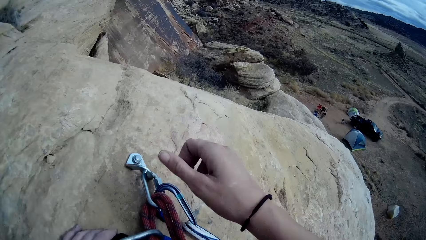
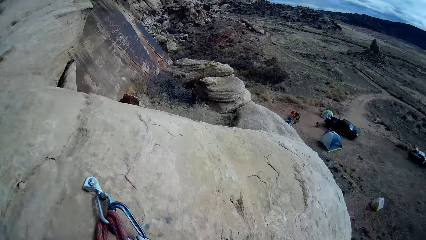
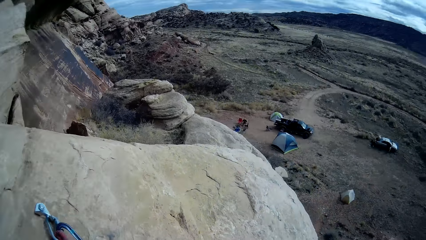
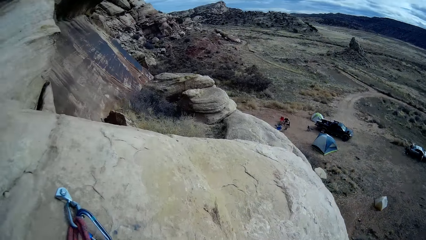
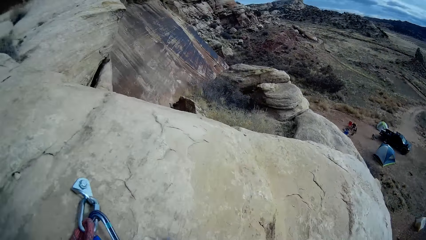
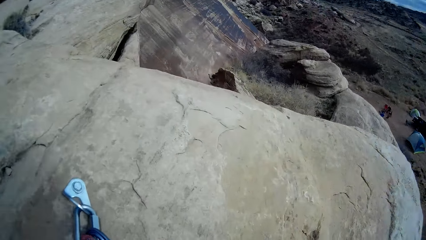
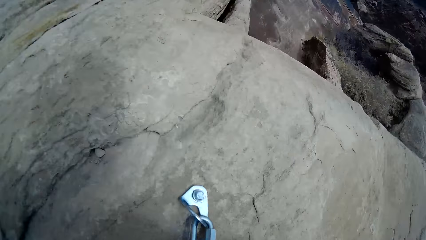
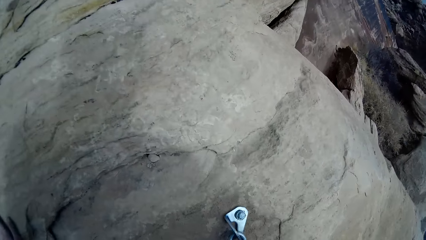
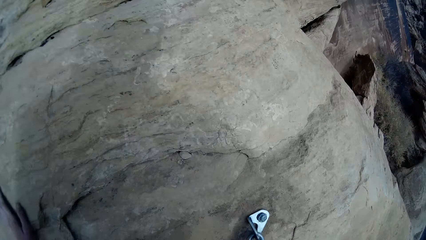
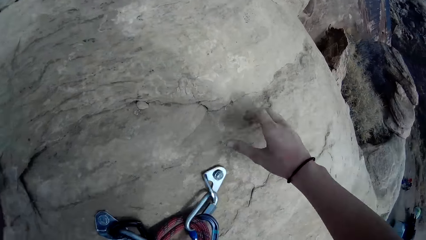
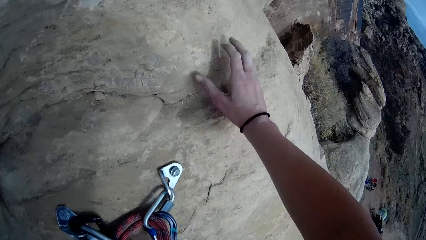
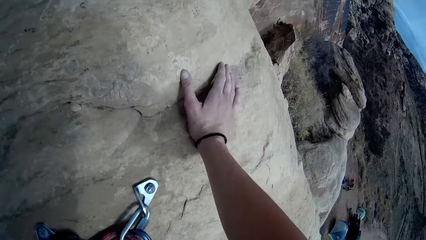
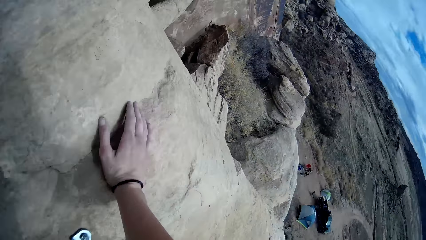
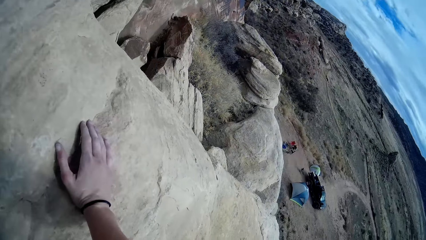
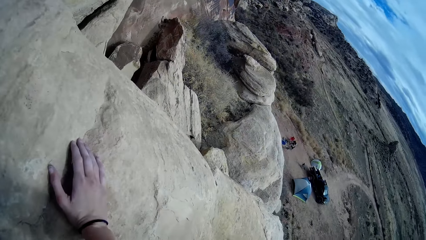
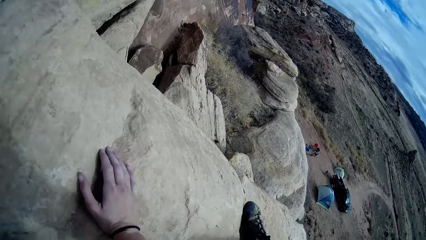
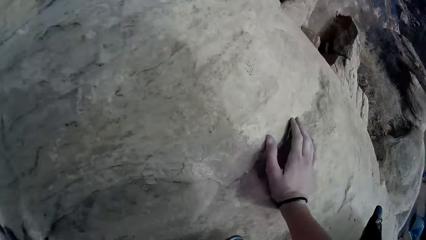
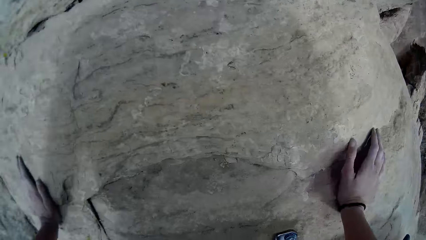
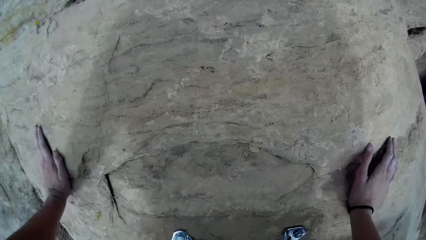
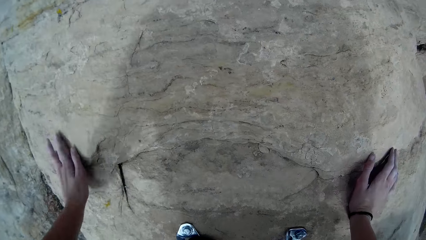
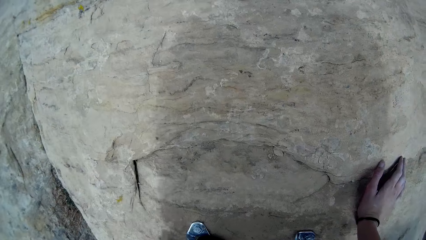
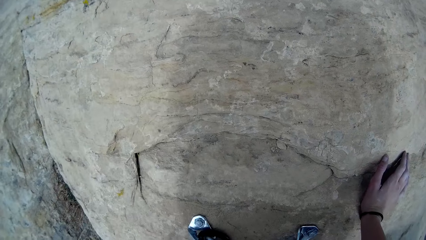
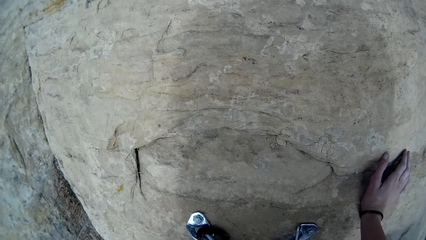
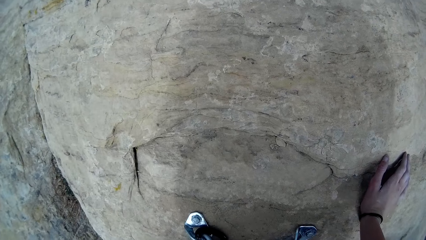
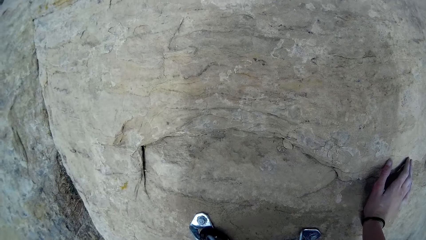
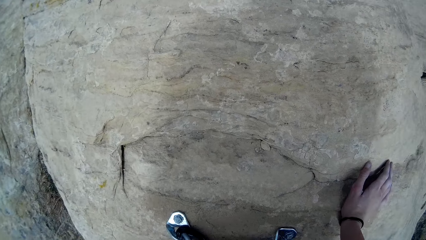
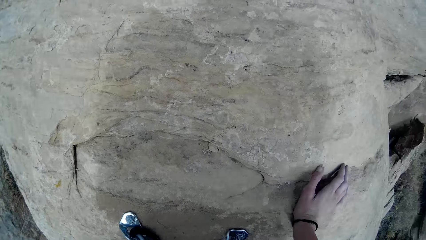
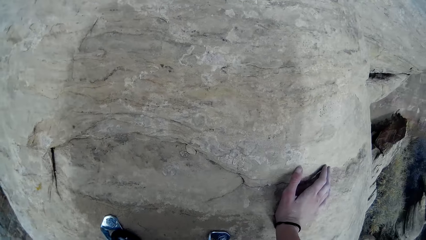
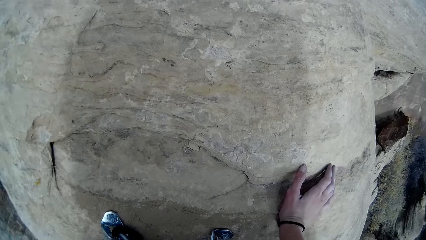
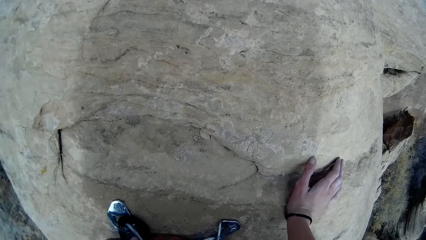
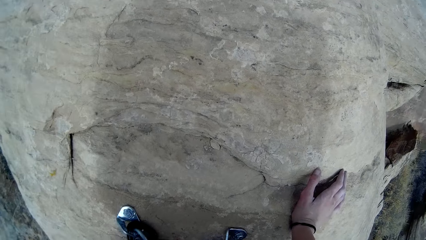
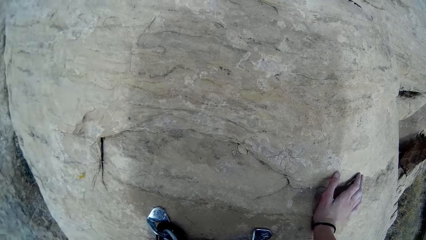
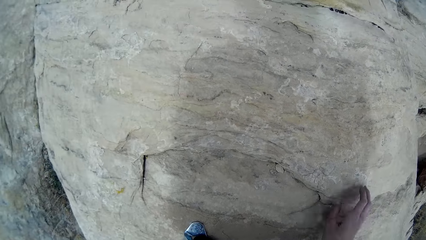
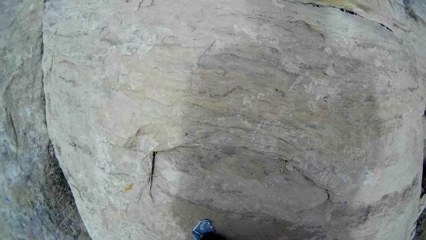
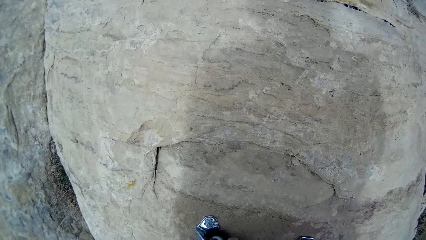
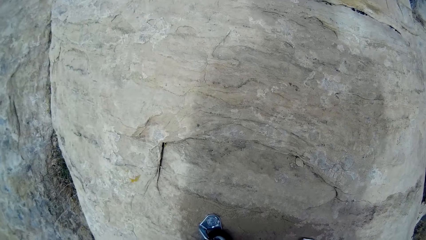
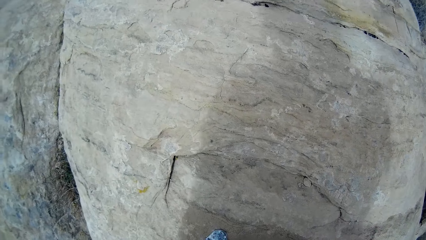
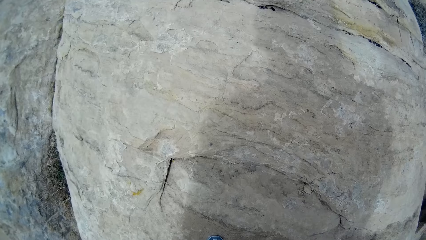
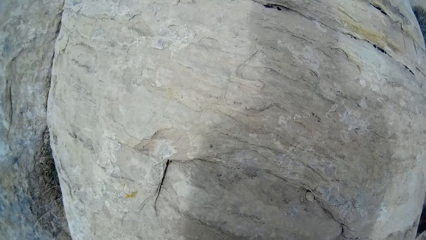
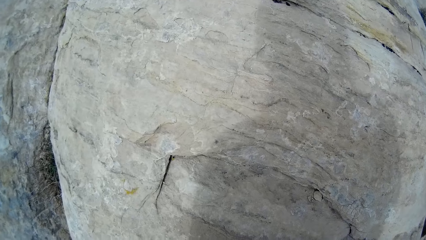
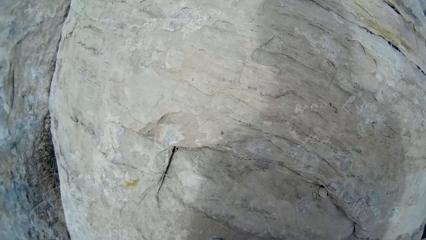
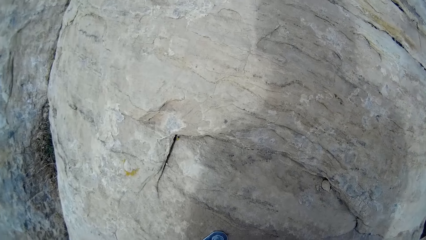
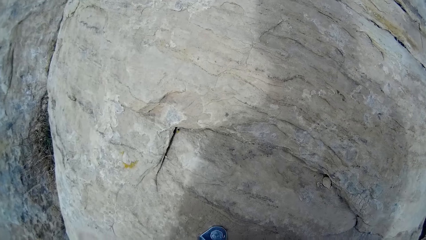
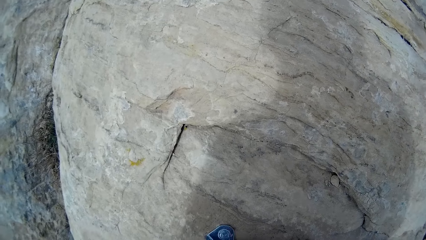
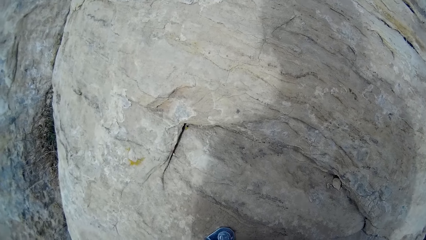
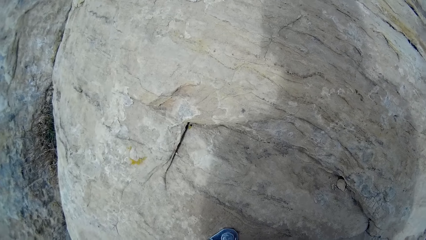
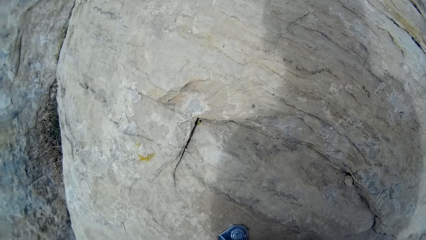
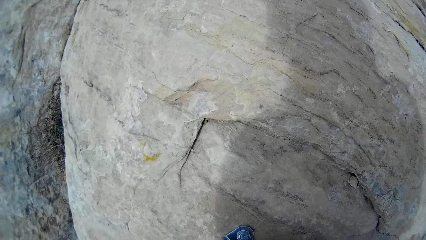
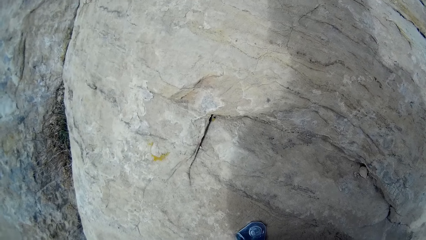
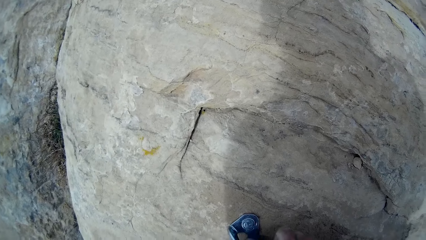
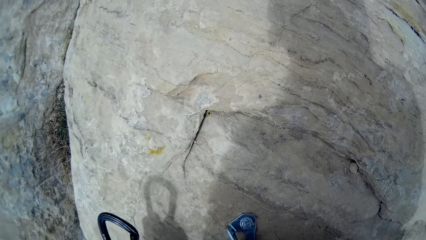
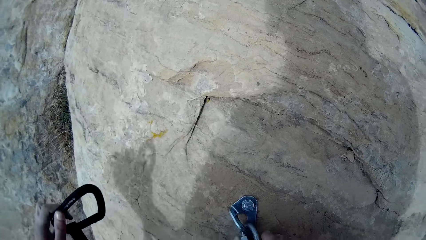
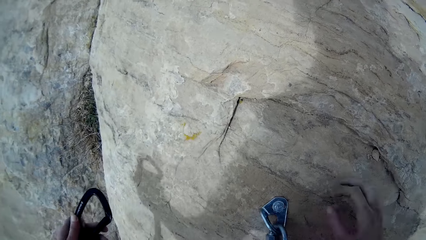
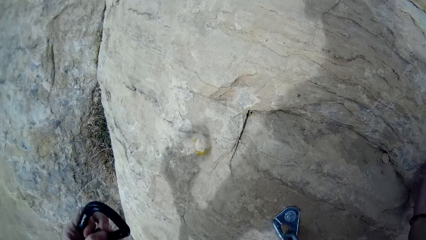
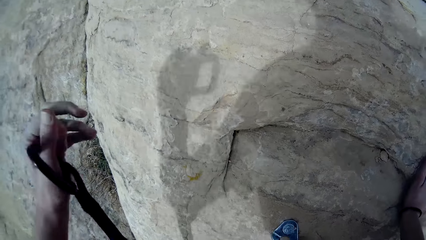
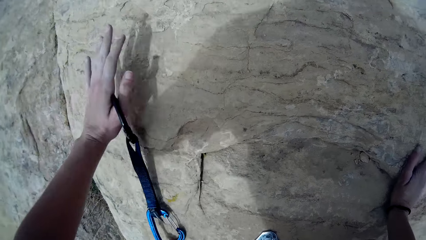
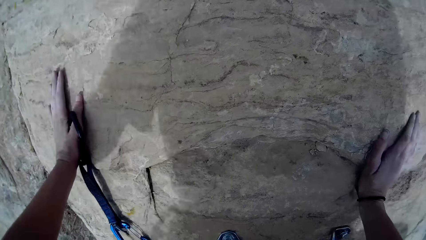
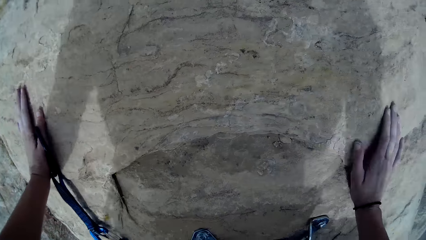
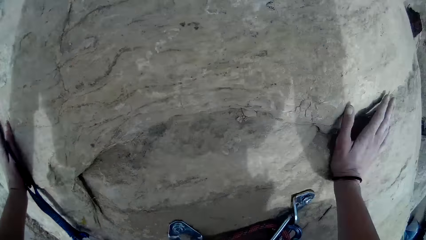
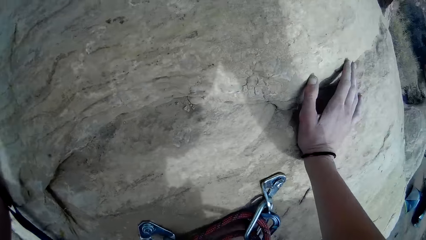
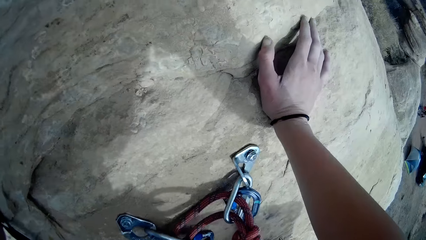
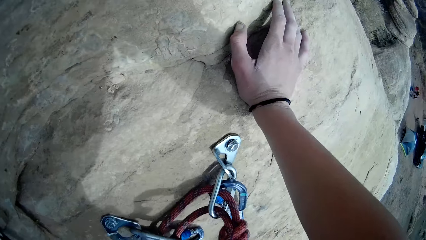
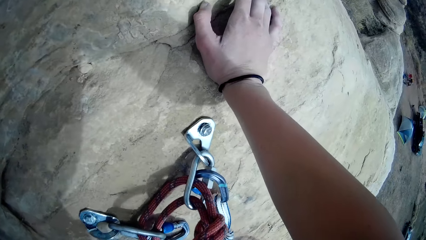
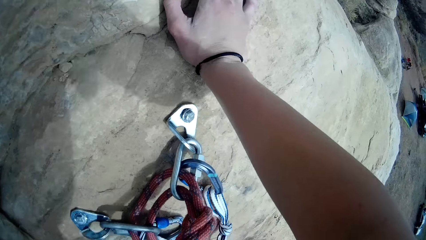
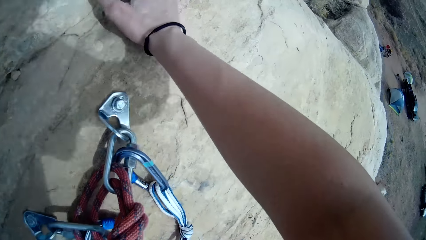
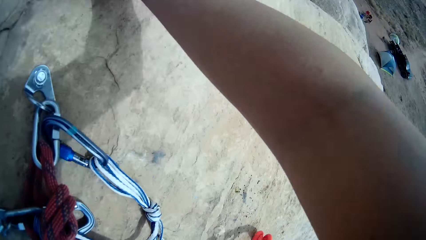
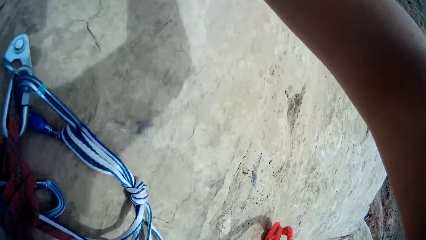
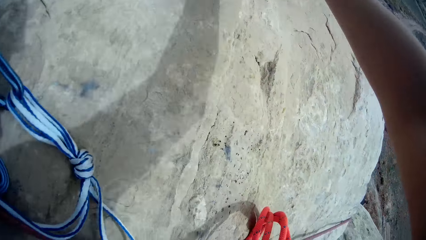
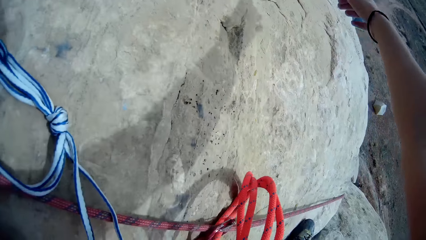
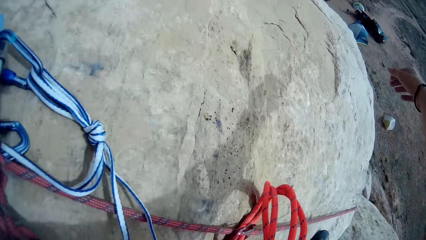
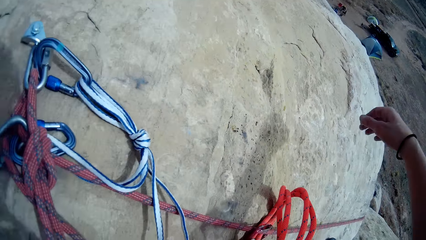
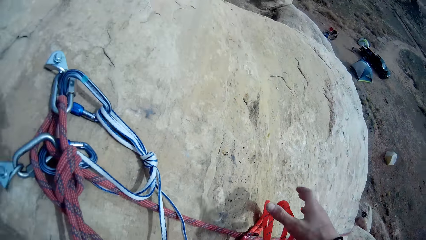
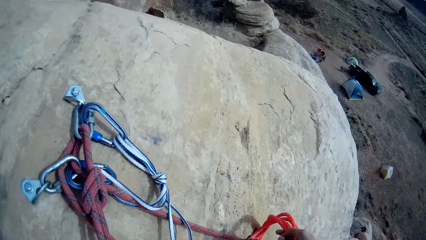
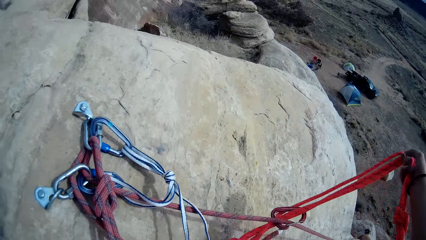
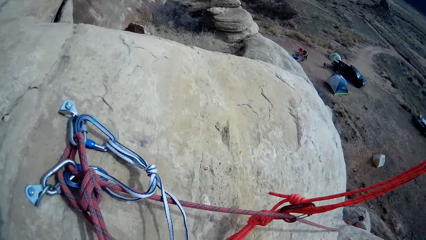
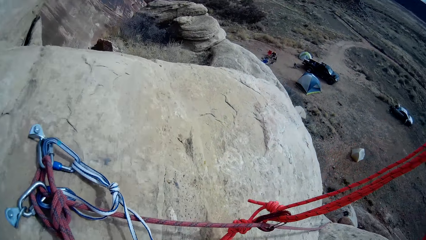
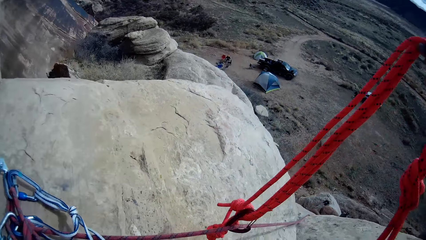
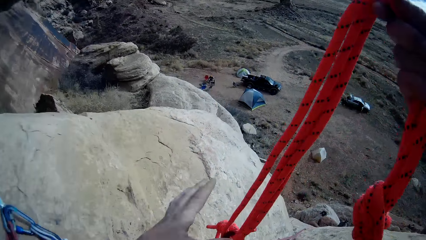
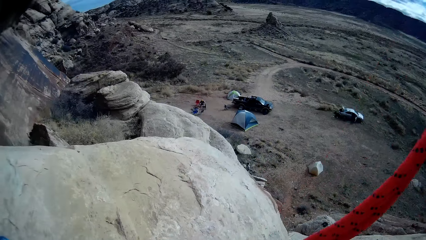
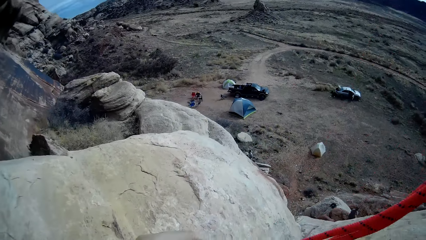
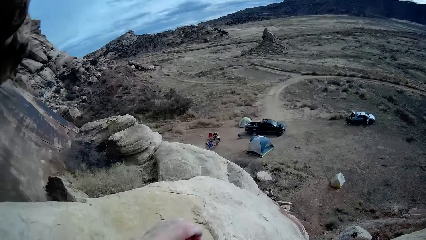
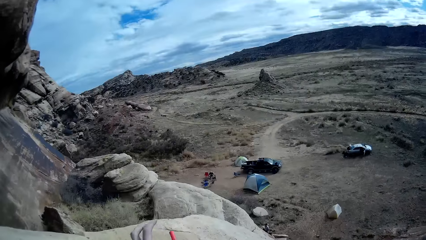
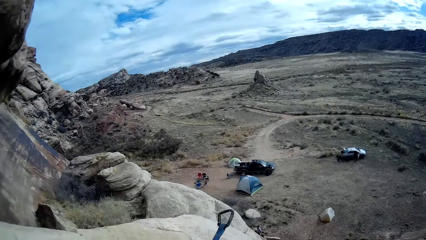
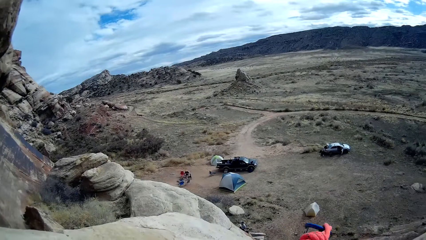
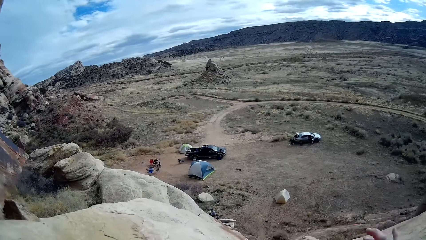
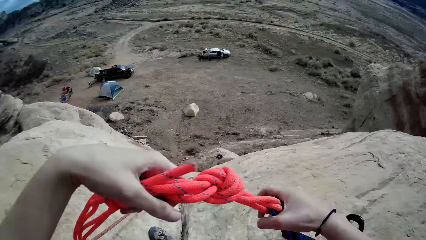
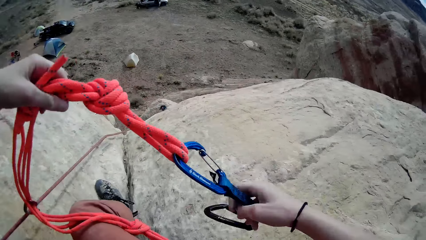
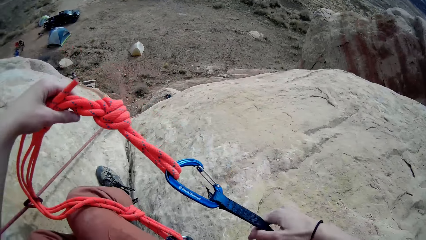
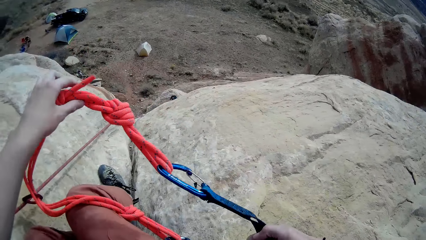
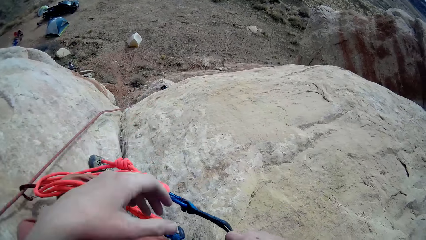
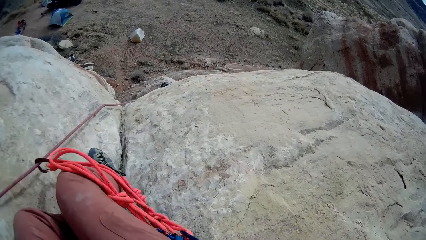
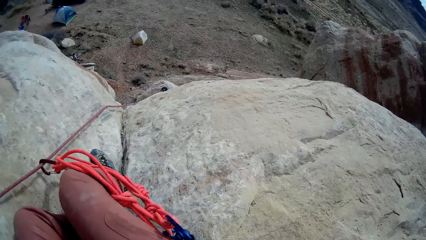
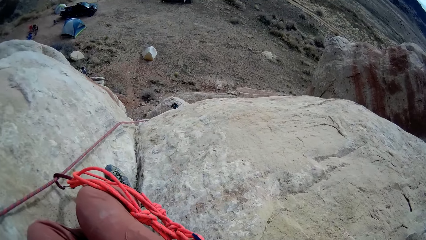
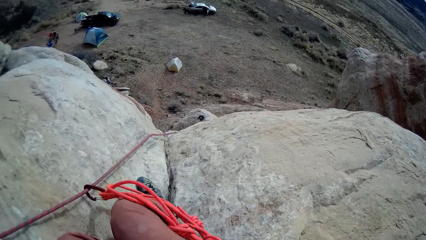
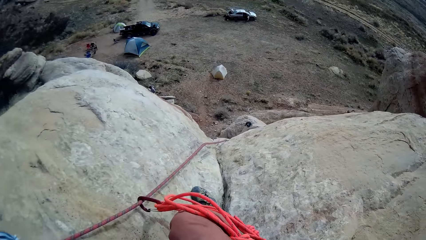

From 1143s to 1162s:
The camera wearer touches the rock. They straighten the rope. They hold the rope.
